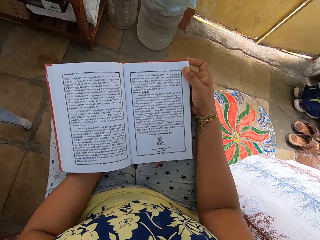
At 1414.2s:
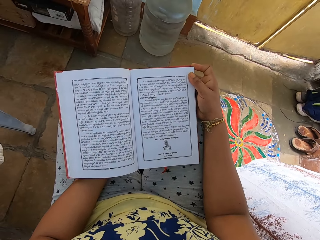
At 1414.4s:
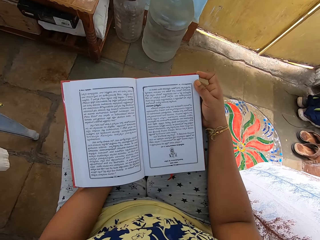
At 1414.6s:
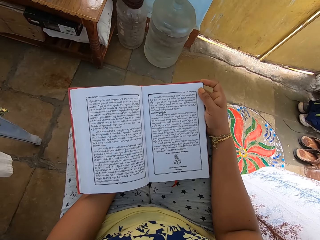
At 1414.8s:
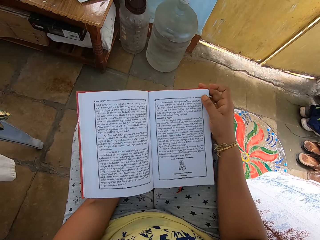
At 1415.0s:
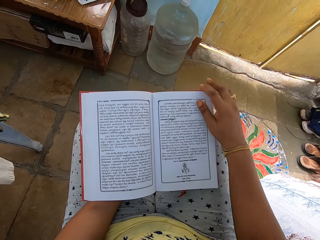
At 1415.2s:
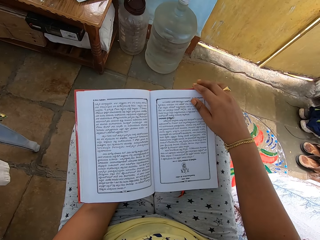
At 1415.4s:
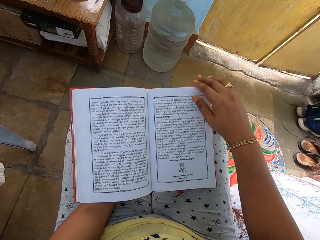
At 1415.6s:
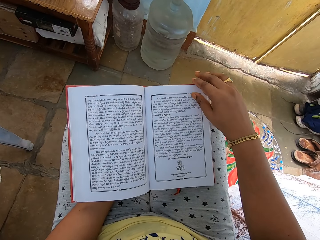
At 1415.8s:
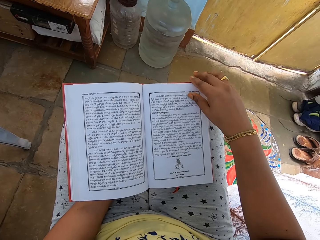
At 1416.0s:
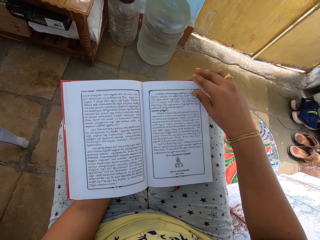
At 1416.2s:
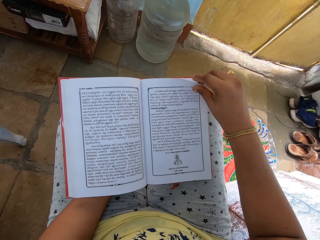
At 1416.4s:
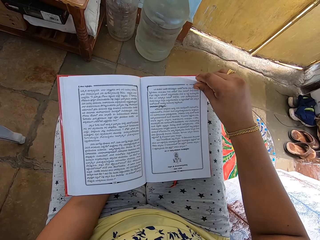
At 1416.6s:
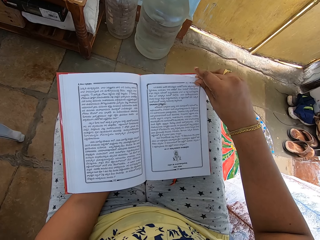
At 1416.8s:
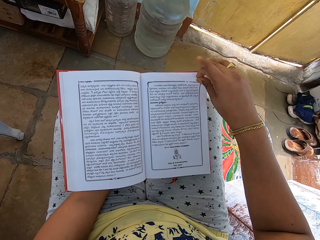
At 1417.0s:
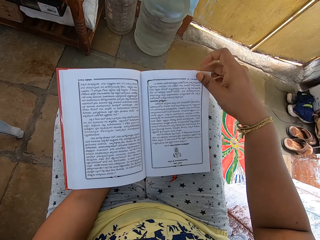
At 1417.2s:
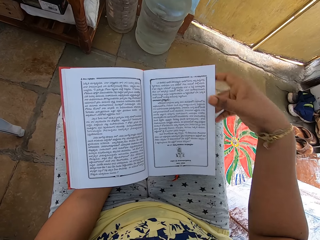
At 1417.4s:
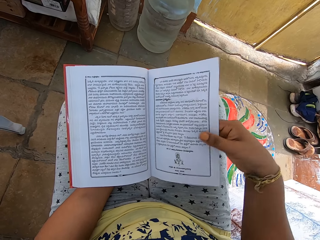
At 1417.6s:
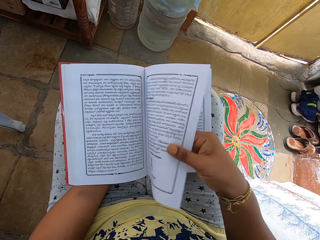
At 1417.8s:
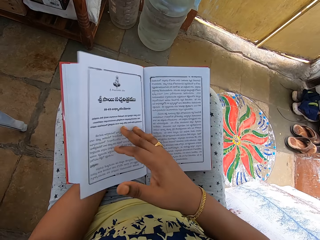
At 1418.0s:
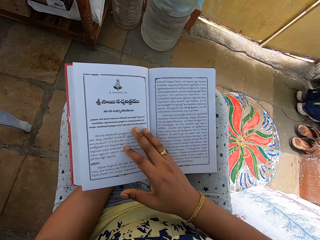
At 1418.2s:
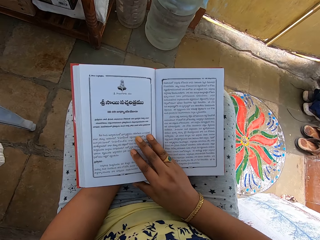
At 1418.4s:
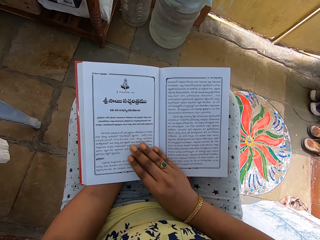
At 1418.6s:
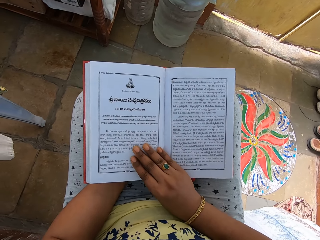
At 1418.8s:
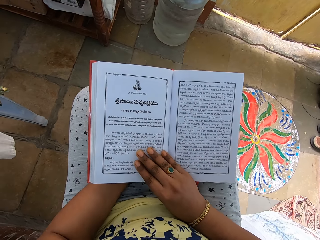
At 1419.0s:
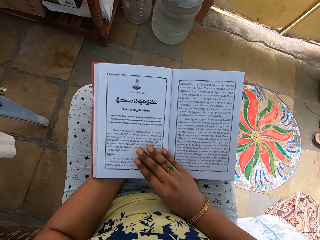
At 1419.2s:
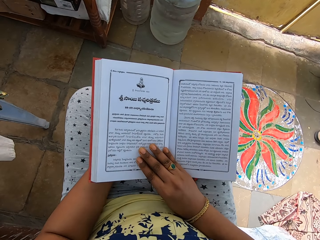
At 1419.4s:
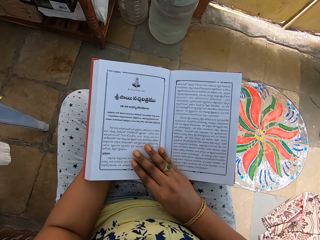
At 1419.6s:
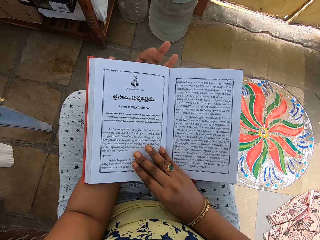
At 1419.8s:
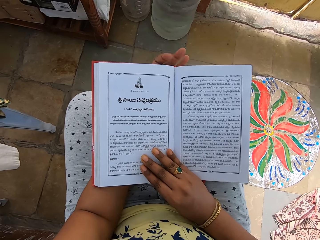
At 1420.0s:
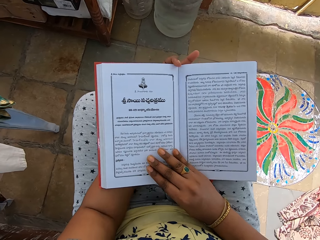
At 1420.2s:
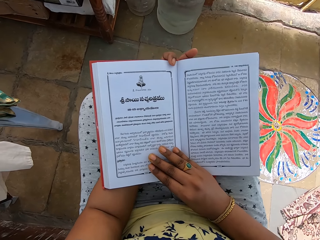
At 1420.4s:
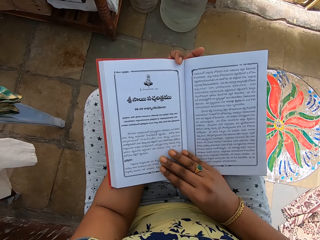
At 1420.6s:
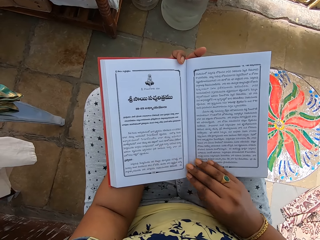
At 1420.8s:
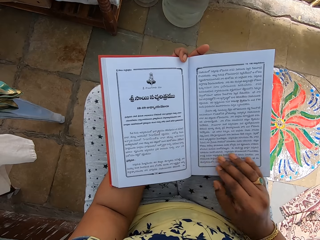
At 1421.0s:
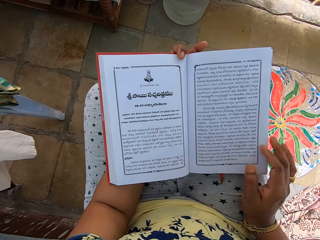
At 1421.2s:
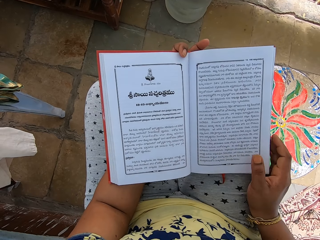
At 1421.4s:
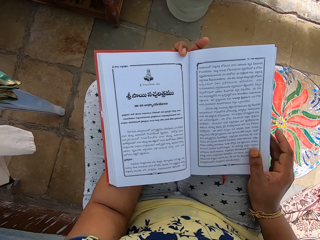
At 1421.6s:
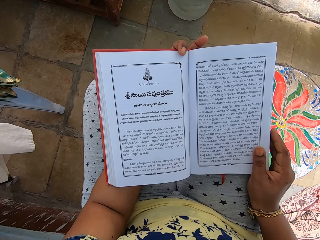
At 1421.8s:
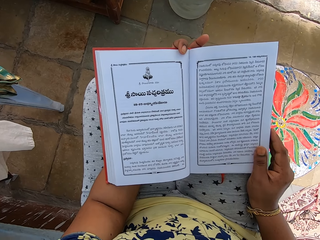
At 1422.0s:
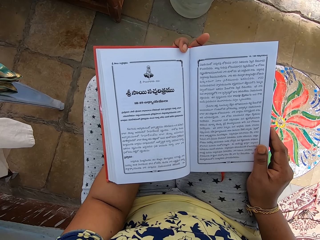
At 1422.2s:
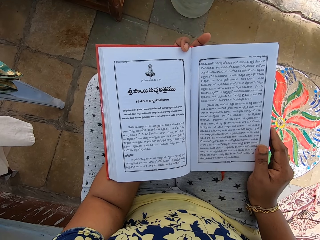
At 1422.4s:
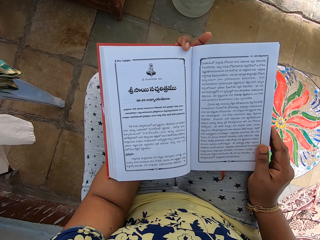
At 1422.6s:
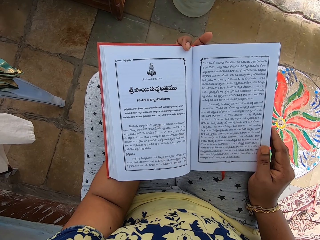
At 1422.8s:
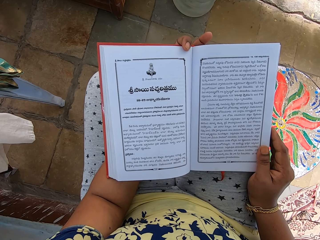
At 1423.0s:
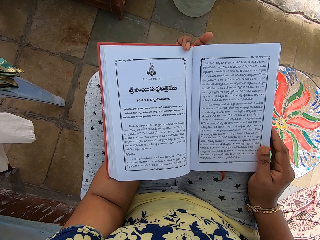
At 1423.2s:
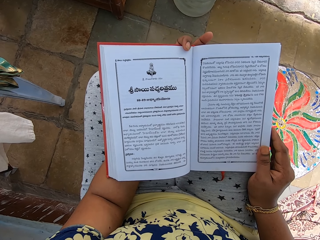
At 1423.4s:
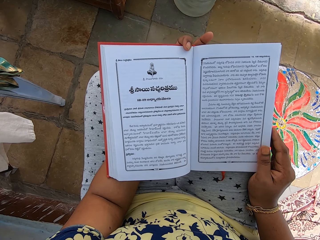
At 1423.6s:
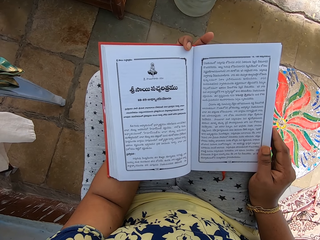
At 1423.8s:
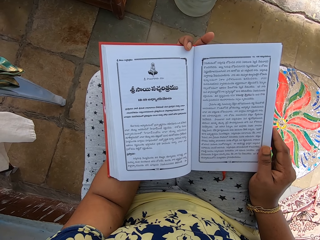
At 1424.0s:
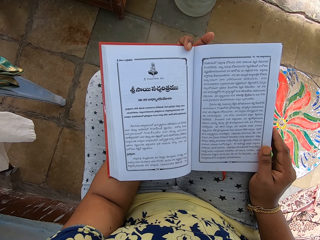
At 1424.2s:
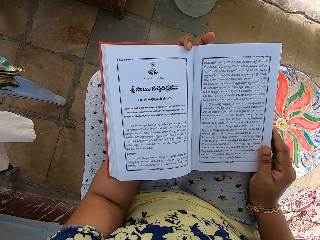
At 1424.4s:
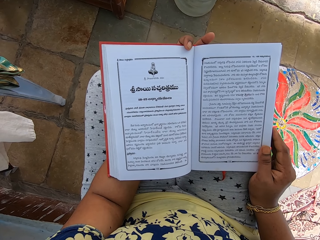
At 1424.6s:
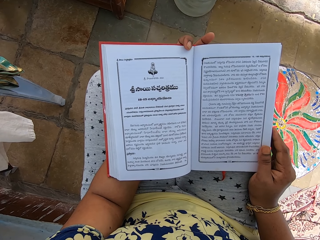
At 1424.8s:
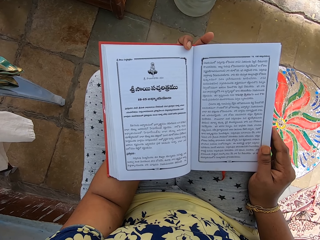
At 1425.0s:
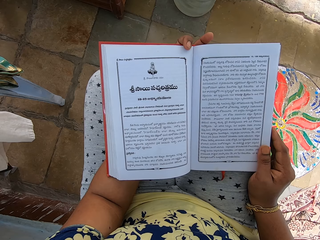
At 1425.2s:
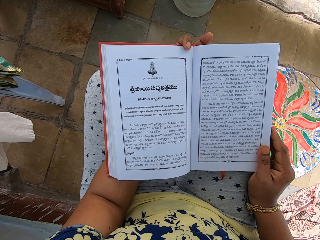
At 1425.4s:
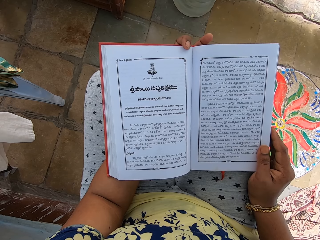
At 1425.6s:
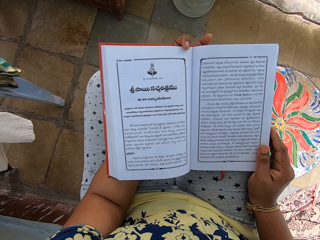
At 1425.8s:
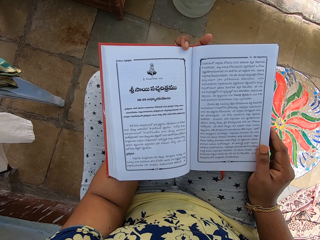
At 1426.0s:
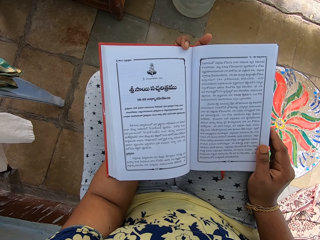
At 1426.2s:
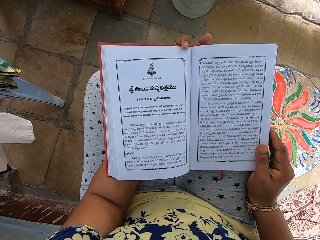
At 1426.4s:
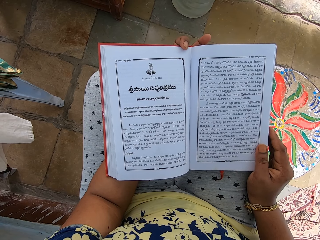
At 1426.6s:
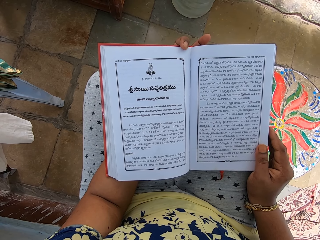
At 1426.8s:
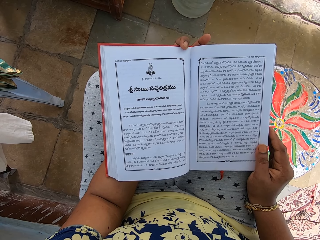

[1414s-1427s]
The camera wearer flips a page of the book with her right hand. She places her right hand on the book. She moves the book with her right hand. She holds the book with her left hand. She moves her right hand on the book. She holds the book with her right hand. She reads the book.

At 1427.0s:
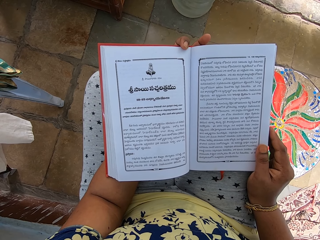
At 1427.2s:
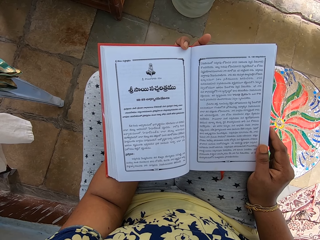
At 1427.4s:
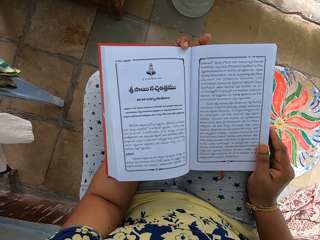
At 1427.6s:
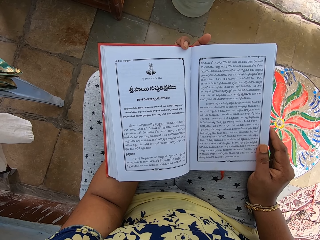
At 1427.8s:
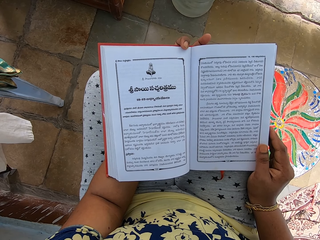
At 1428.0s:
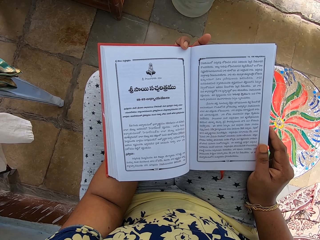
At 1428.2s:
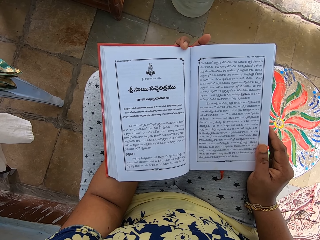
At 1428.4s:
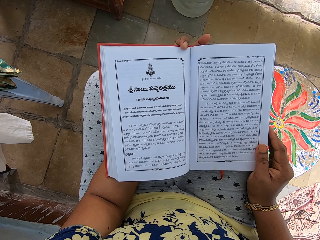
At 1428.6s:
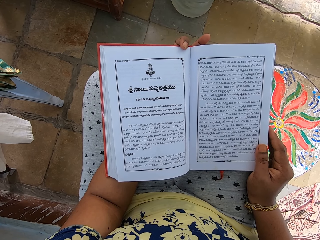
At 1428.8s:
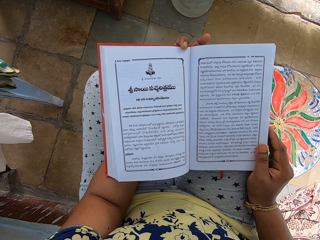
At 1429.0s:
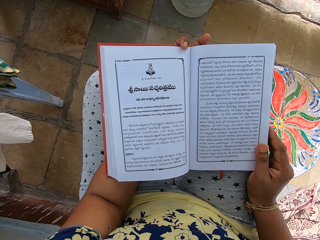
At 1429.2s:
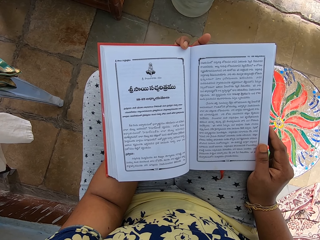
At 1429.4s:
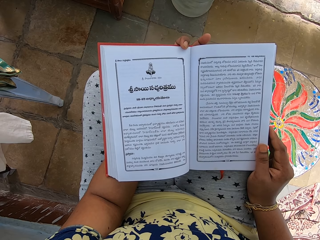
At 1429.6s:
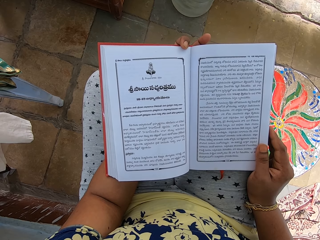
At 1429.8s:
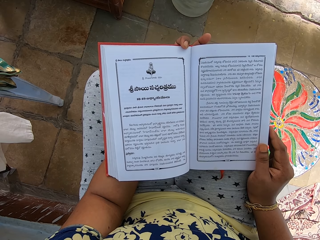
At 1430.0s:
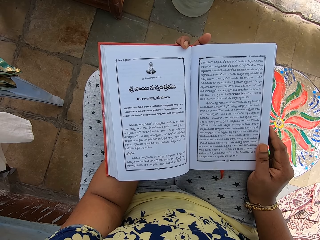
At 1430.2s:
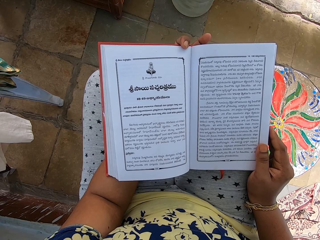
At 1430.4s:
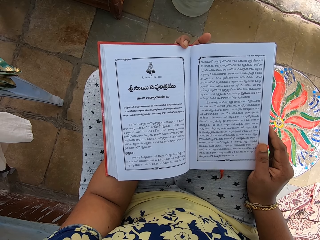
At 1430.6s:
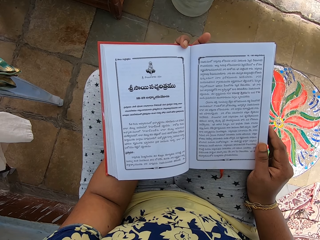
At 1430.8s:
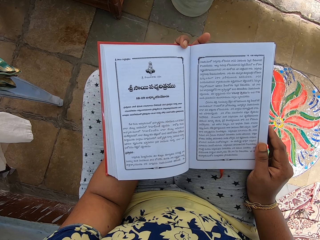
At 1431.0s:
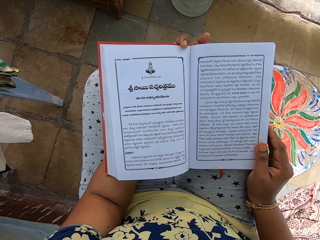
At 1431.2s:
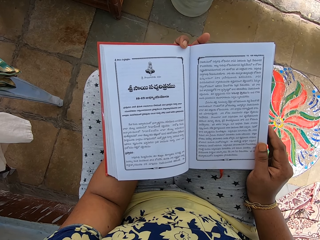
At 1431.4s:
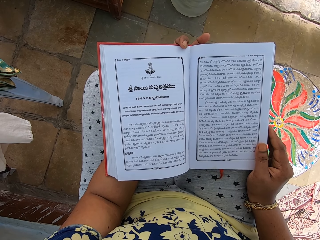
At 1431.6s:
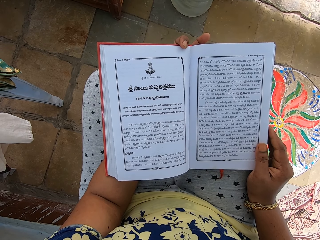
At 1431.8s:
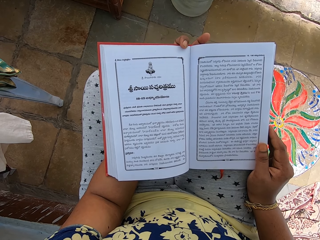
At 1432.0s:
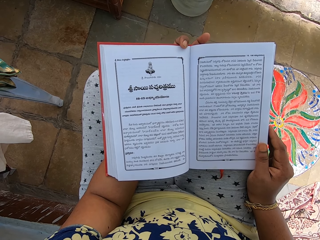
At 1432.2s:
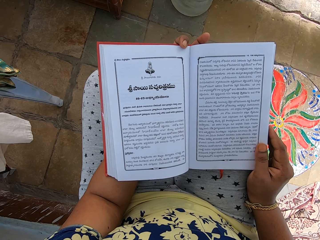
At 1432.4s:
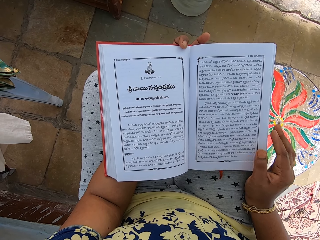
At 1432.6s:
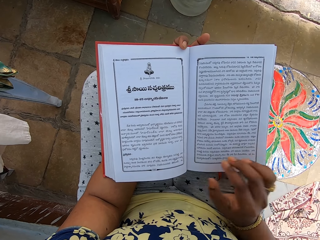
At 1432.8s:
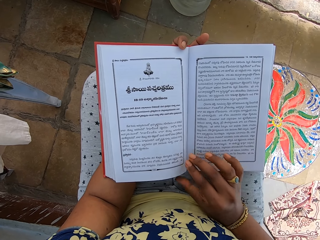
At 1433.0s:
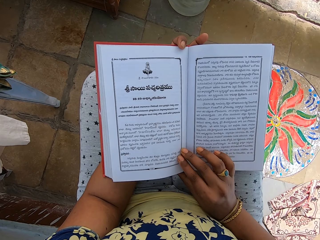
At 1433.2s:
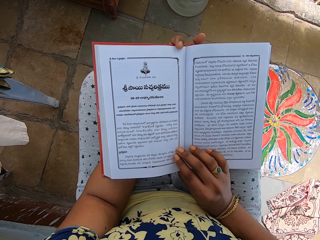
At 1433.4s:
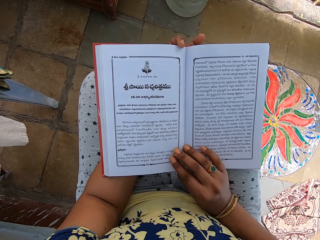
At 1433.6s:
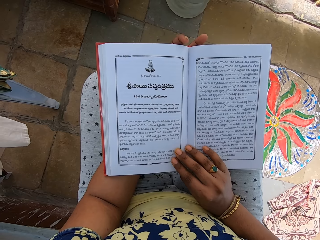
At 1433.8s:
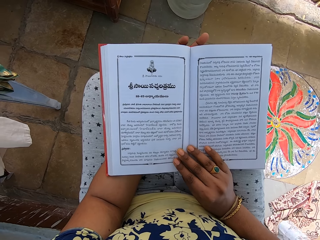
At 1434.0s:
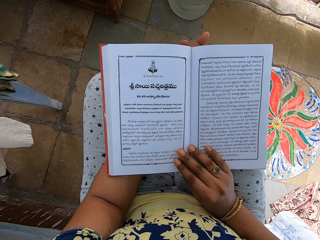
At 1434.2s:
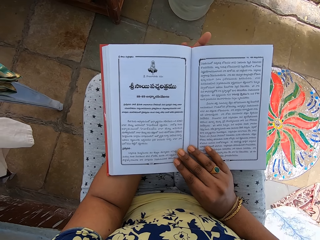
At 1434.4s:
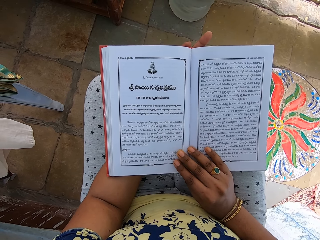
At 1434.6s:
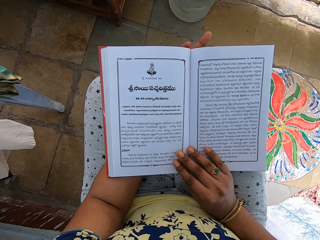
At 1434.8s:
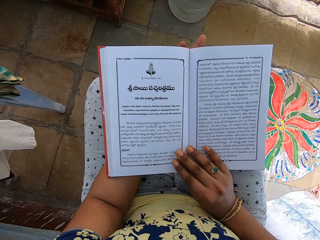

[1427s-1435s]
The camera wearer places her right hand on the book. She moves her left hand under the book.
